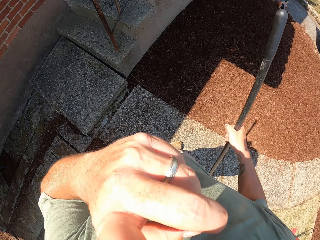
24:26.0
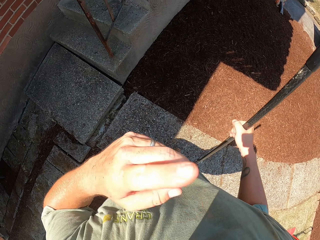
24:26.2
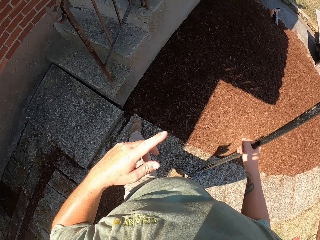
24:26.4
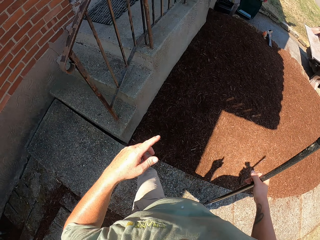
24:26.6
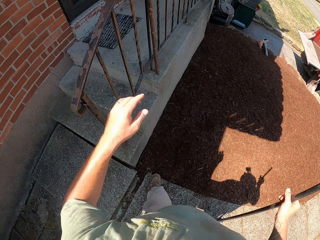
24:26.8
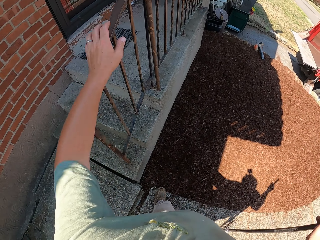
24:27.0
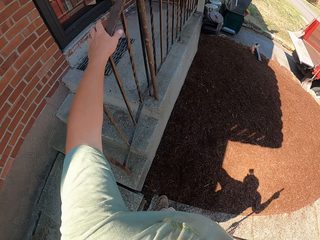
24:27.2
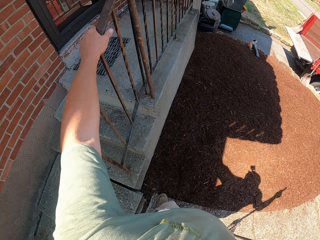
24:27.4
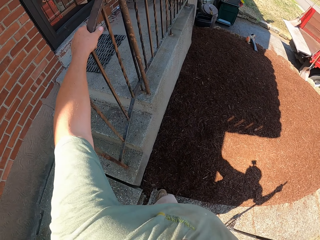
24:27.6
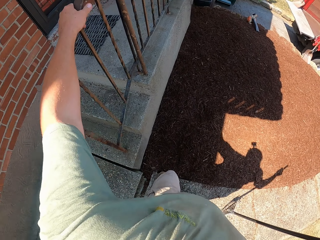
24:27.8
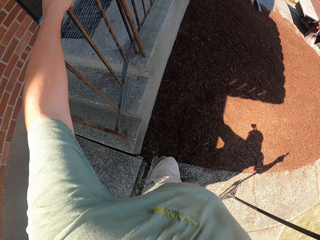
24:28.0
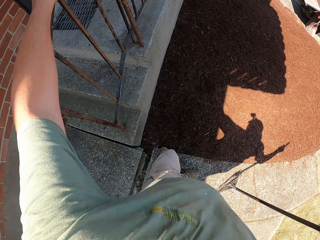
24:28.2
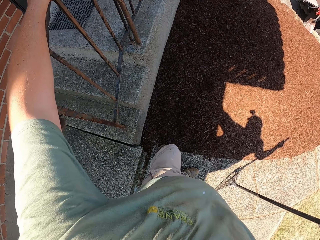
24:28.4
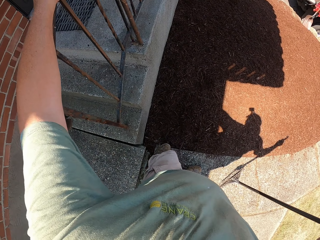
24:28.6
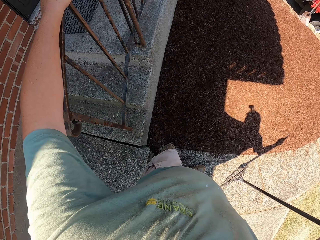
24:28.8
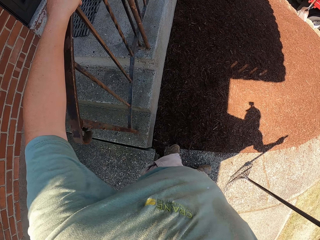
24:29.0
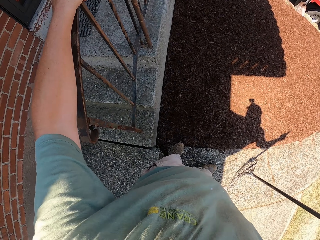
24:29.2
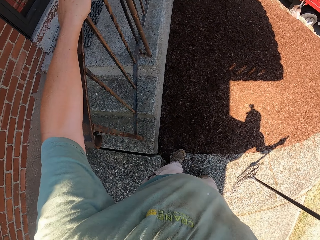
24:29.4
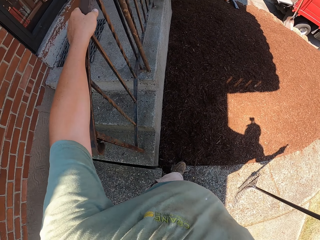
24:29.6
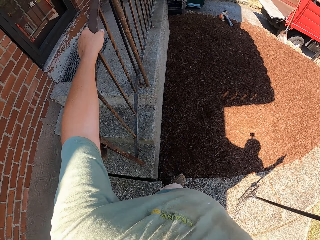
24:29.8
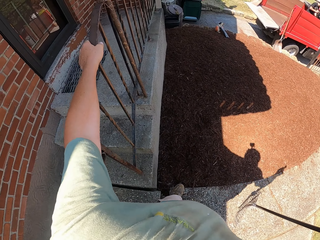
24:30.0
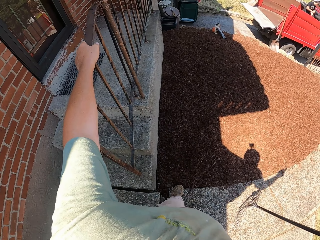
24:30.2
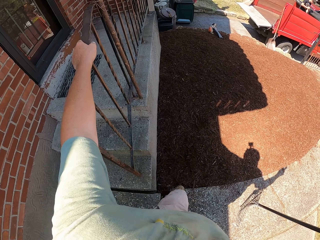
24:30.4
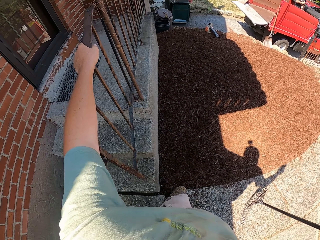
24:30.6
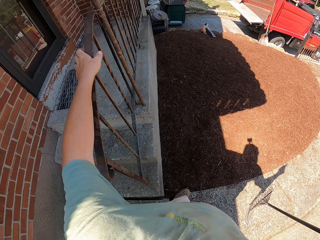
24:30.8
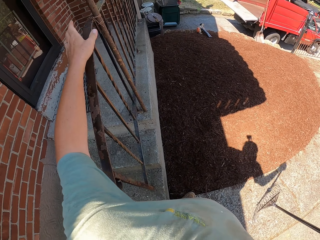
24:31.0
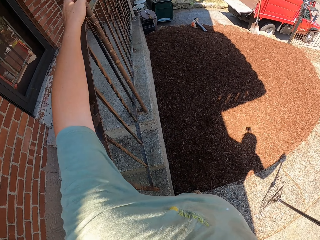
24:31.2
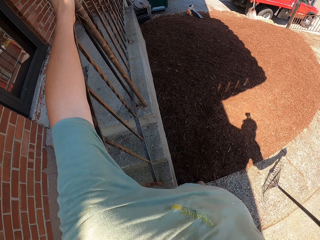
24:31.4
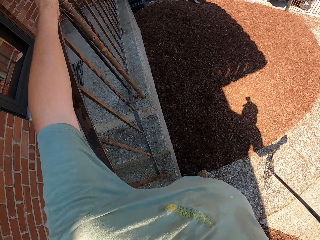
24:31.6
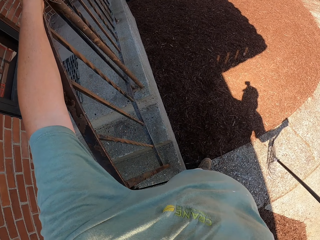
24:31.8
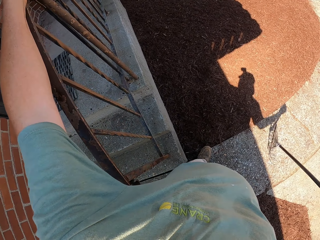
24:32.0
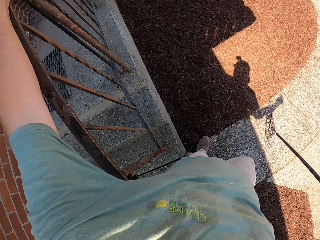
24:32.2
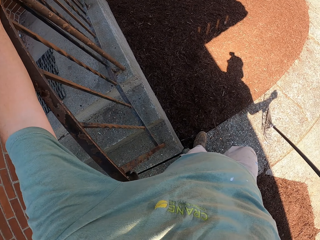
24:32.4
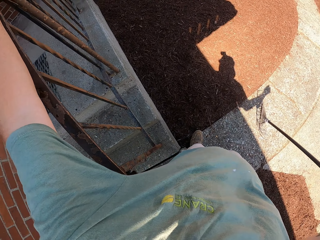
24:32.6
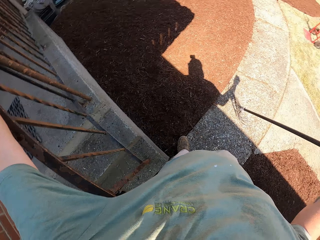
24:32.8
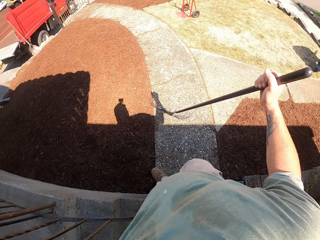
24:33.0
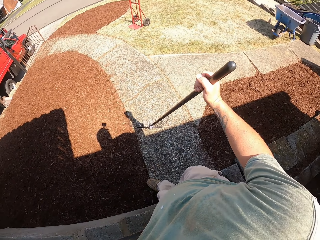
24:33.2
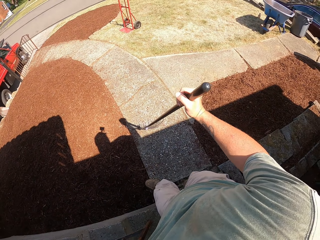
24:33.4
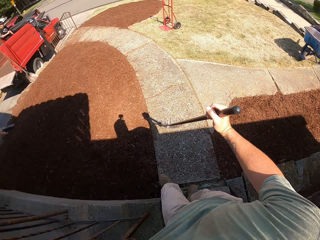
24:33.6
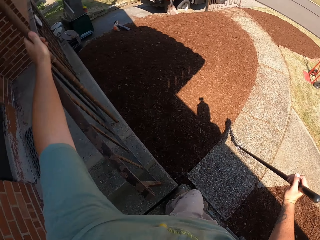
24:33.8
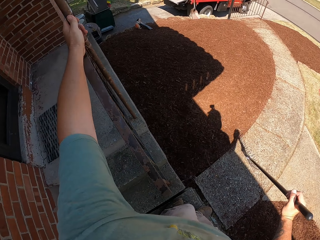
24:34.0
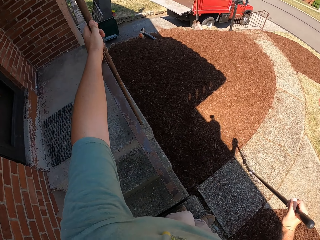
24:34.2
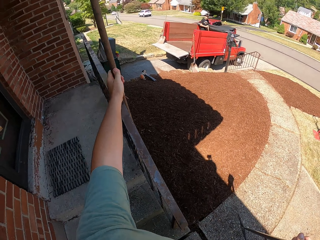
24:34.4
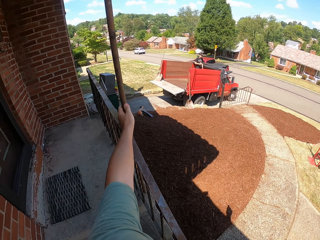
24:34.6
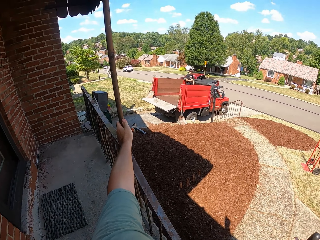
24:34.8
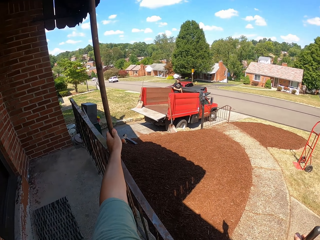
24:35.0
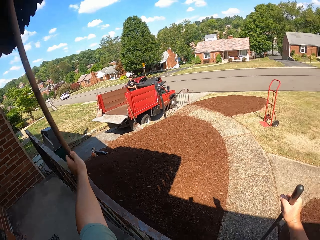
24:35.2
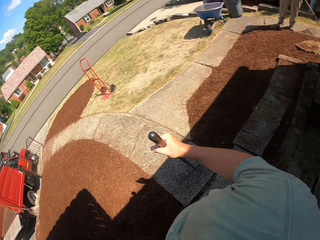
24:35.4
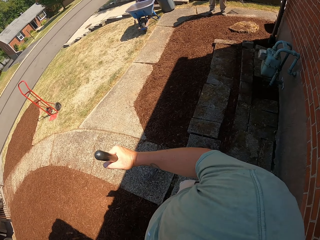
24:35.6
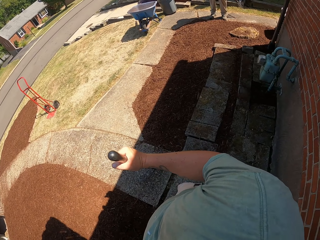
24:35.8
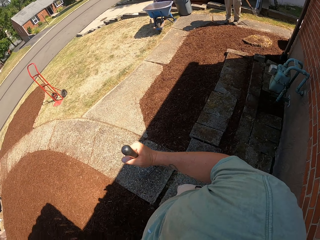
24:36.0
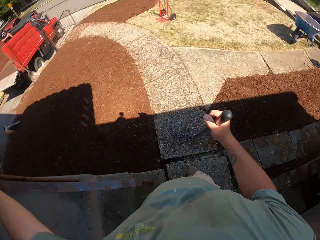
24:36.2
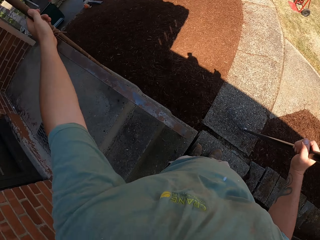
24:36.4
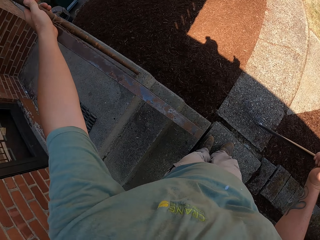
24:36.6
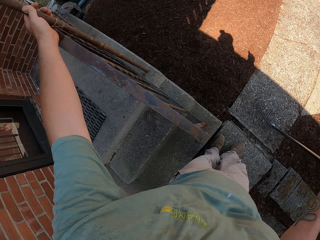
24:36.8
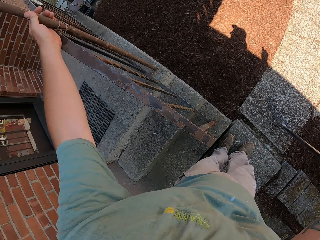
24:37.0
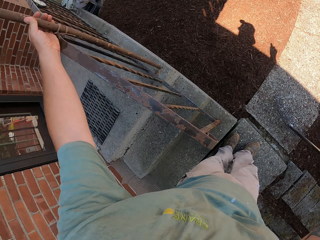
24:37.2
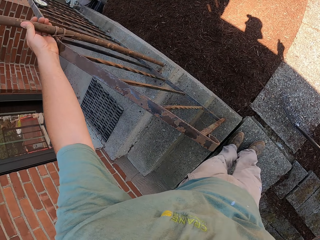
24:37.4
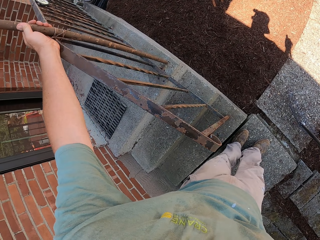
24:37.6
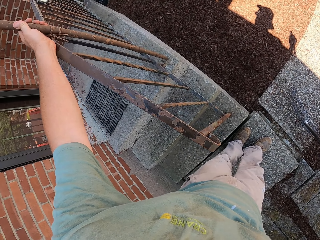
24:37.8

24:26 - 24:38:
The camera wearer holds steel while standing. They shake the stair railing.

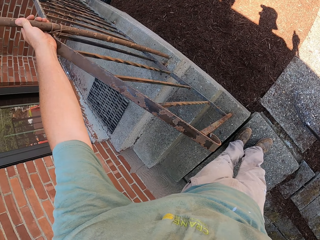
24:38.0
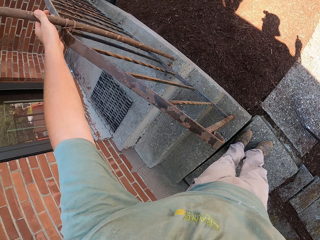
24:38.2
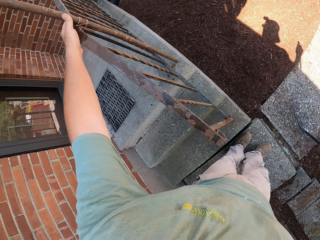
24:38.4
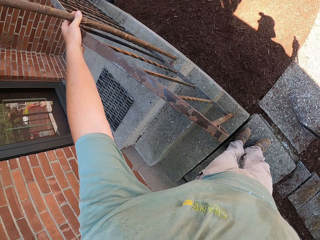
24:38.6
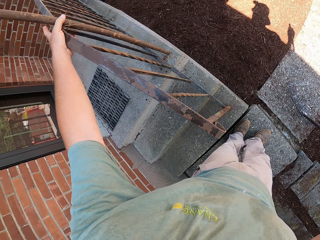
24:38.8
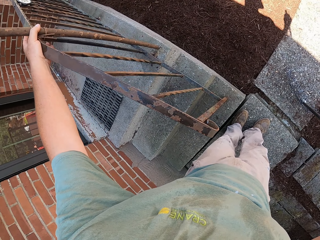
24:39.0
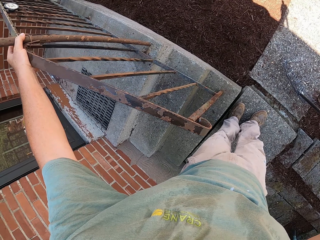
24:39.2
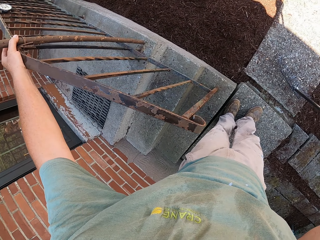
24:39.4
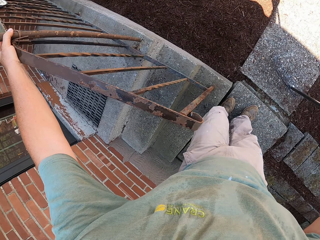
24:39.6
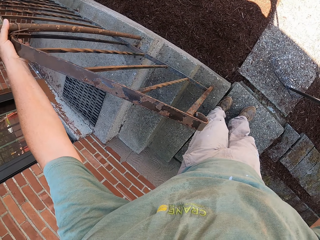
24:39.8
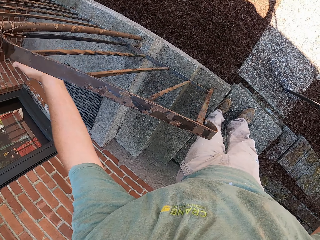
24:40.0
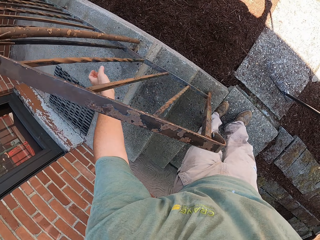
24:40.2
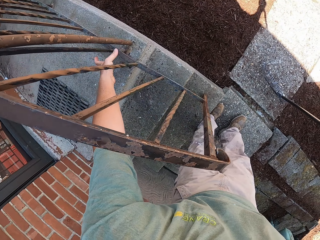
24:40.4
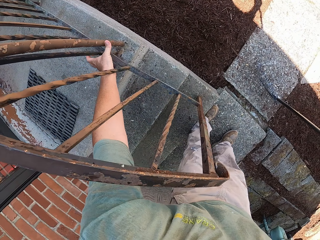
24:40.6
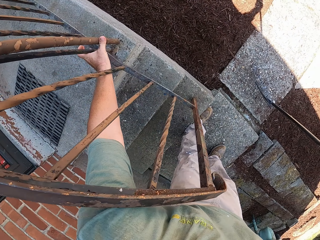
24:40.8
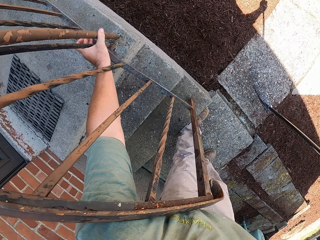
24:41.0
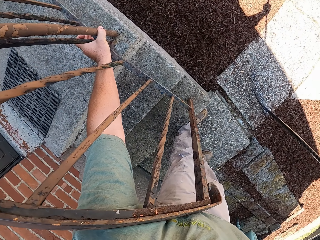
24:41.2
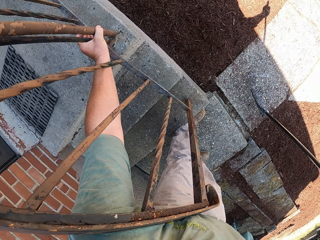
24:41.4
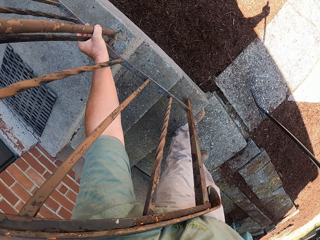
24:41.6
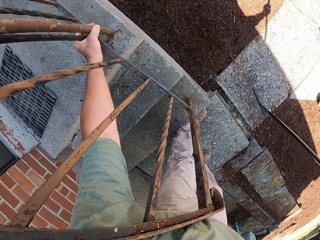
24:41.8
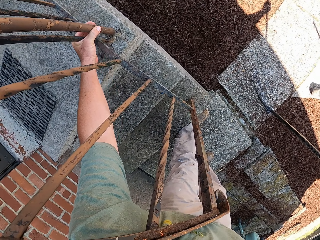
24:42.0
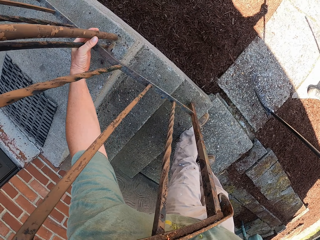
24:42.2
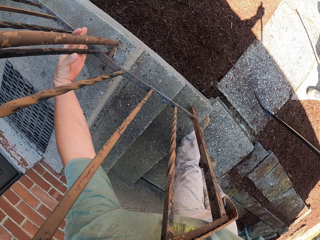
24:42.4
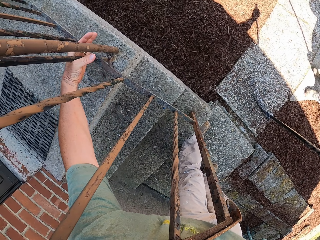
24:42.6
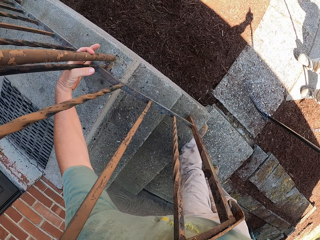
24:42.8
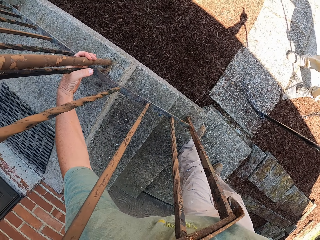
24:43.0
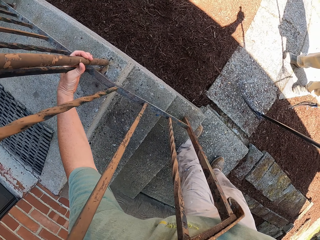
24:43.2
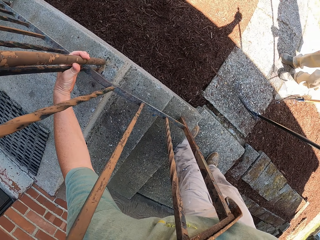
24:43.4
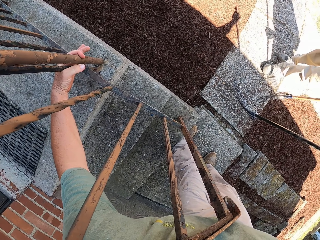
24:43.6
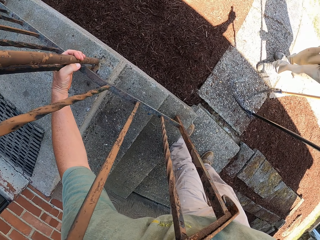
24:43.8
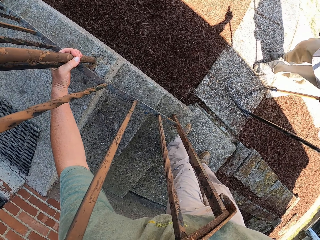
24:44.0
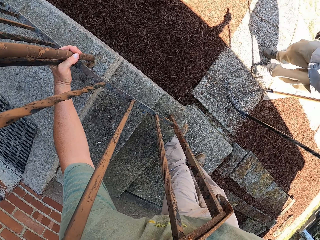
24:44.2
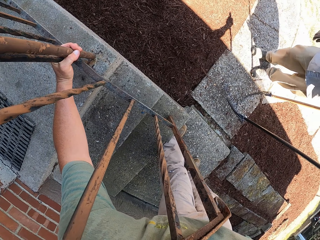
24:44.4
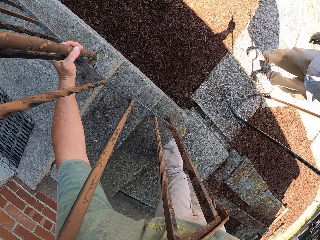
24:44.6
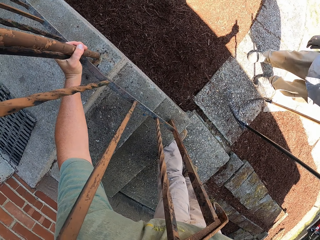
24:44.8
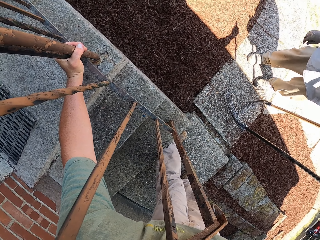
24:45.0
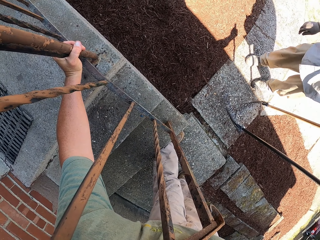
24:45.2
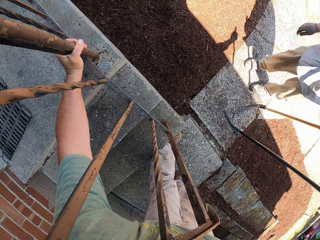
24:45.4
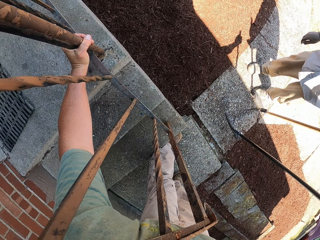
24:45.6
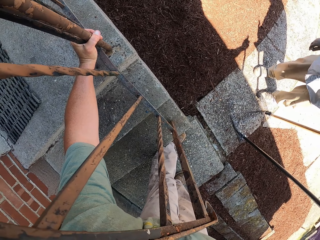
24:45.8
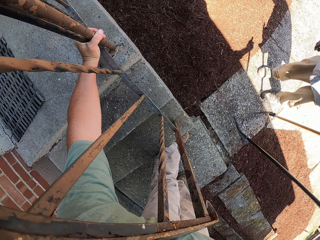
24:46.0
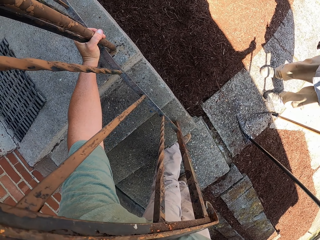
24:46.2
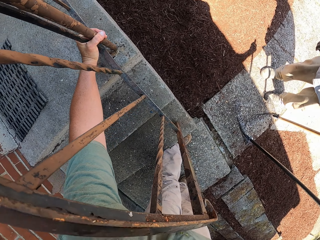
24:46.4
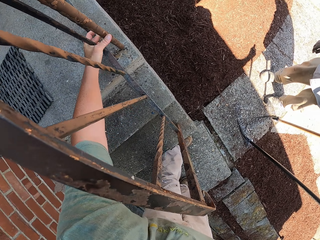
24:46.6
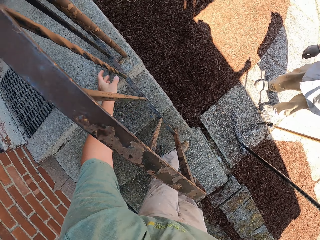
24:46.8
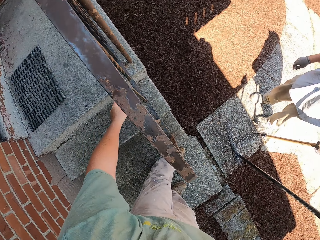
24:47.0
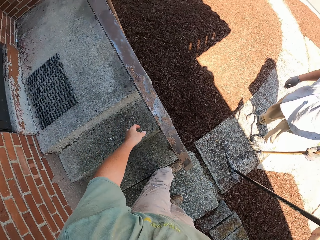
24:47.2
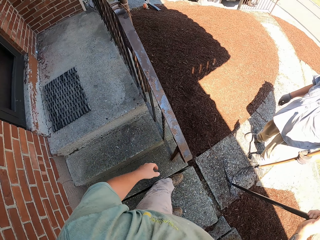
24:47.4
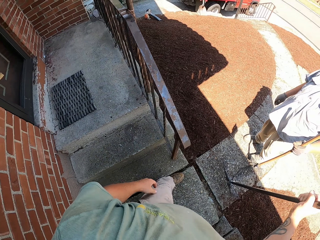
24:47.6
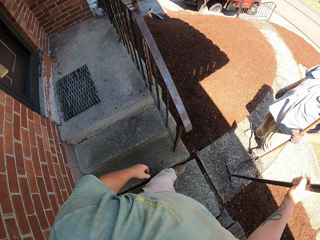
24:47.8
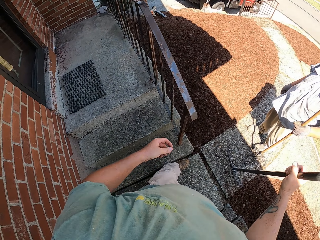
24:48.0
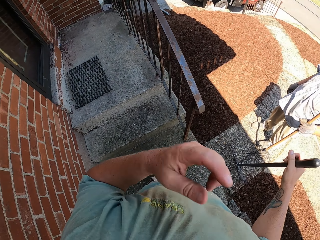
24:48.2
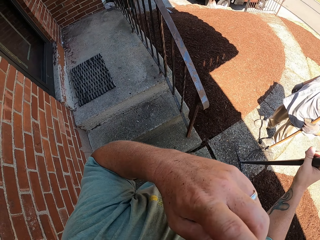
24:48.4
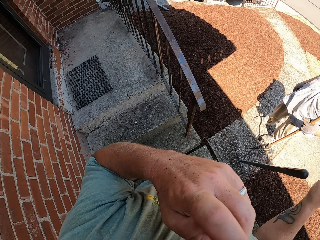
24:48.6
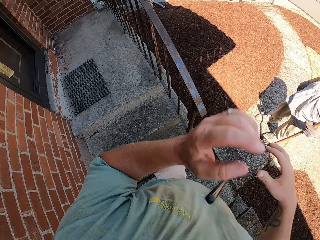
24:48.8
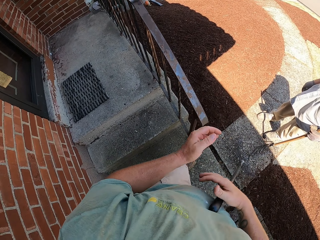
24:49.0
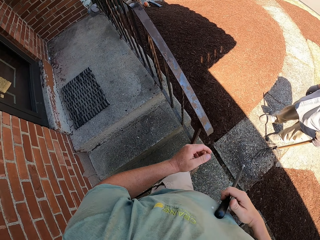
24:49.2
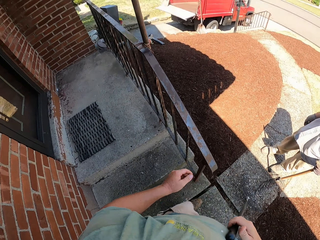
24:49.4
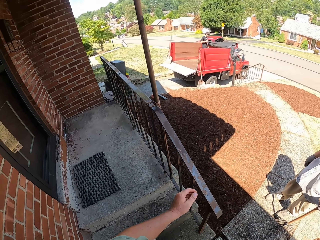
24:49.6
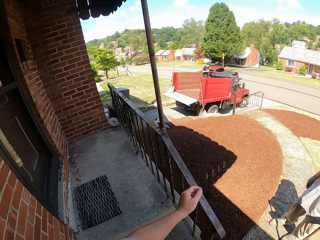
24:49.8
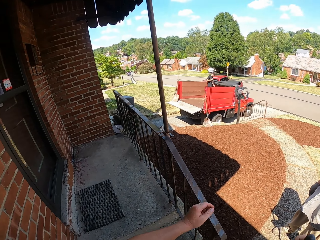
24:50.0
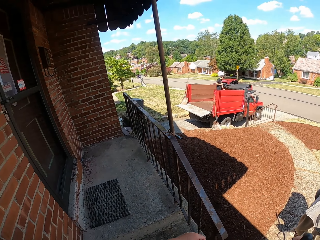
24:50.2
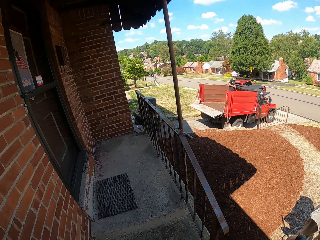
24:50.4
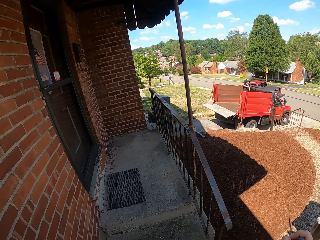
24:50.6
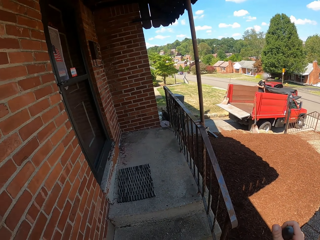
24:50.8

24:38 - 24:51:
The camera wearer holds onto the pole with the left hand.
